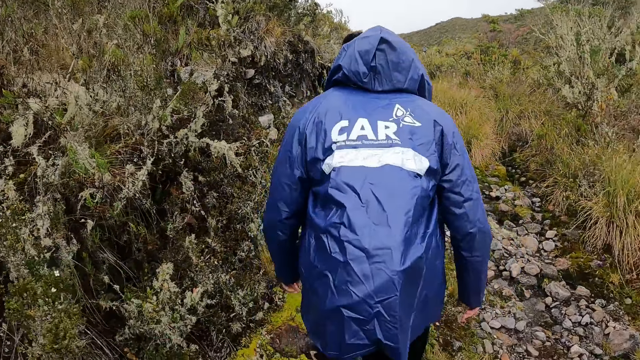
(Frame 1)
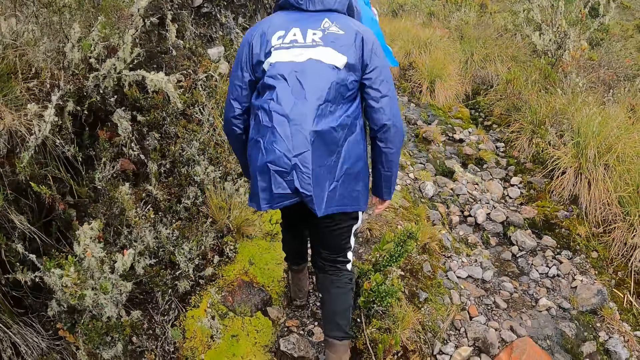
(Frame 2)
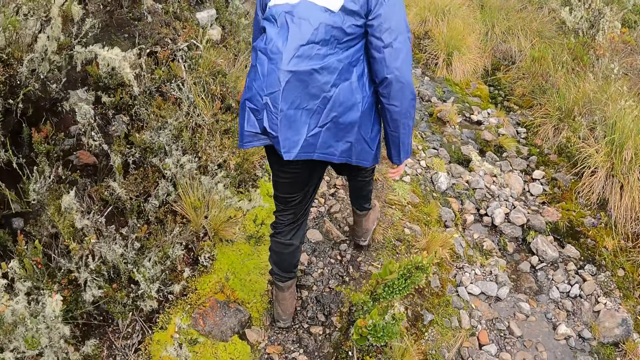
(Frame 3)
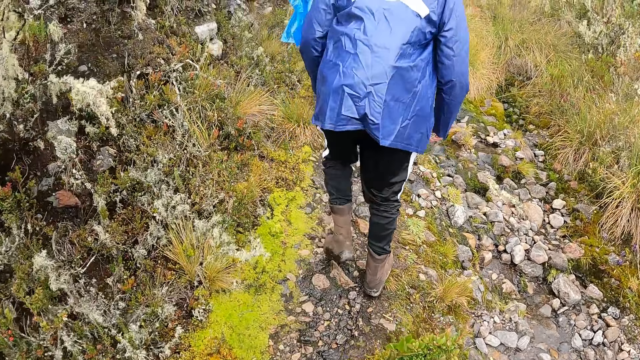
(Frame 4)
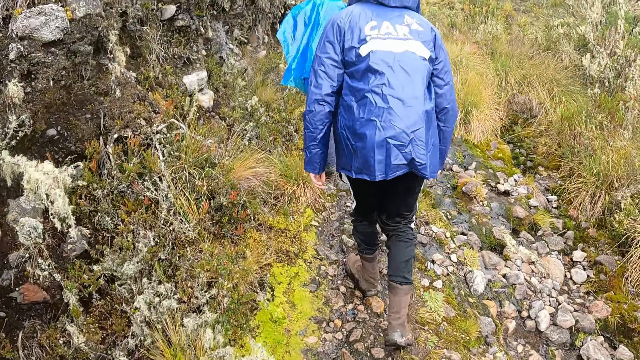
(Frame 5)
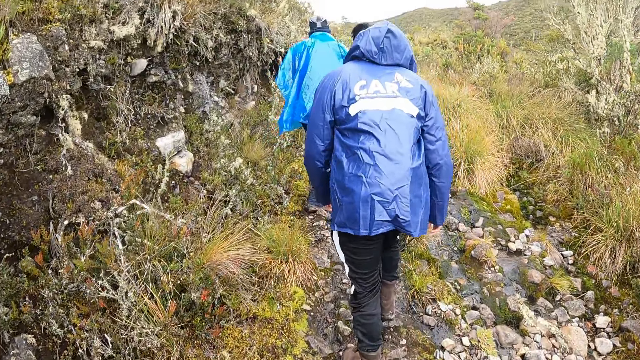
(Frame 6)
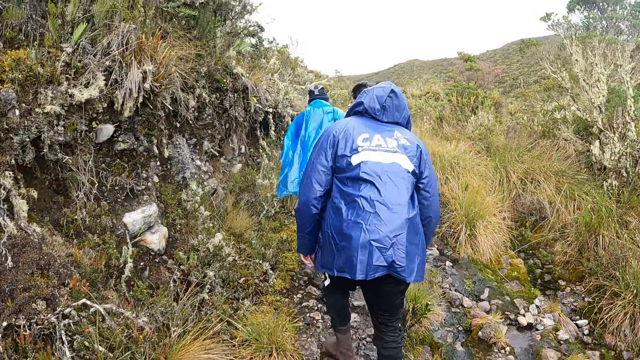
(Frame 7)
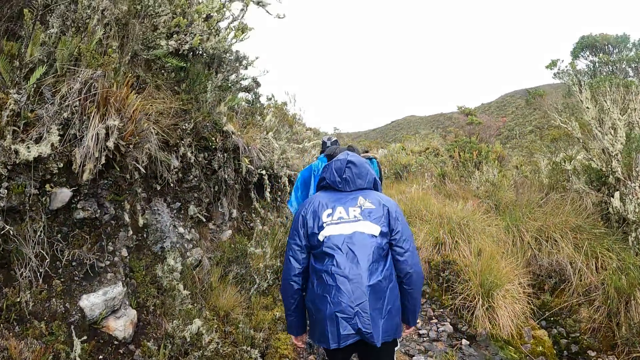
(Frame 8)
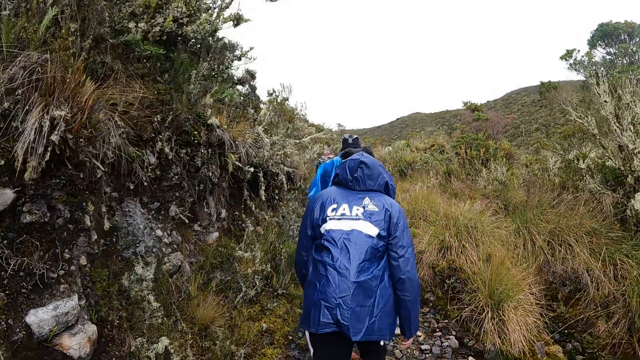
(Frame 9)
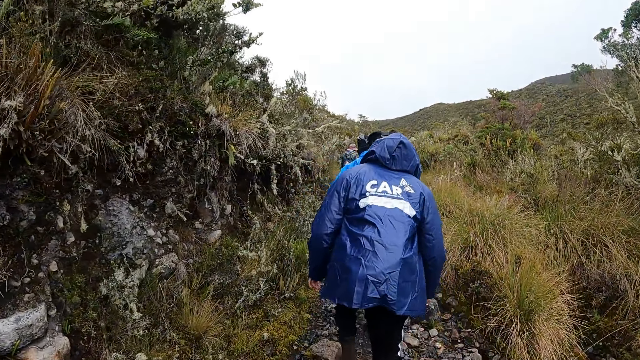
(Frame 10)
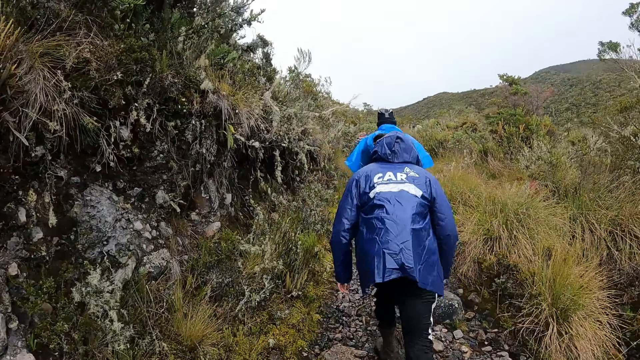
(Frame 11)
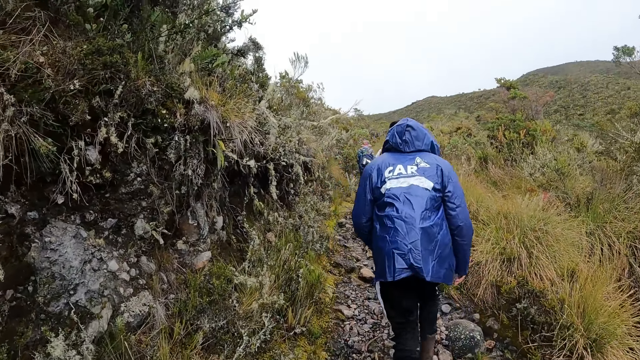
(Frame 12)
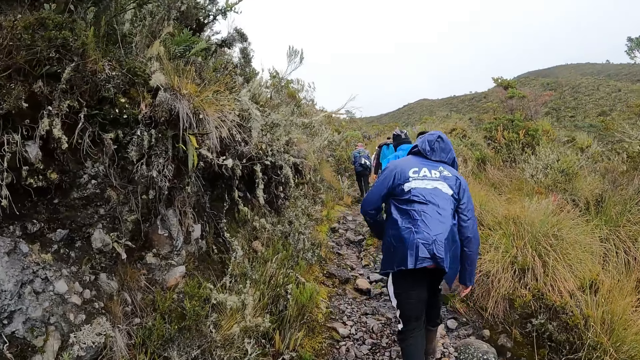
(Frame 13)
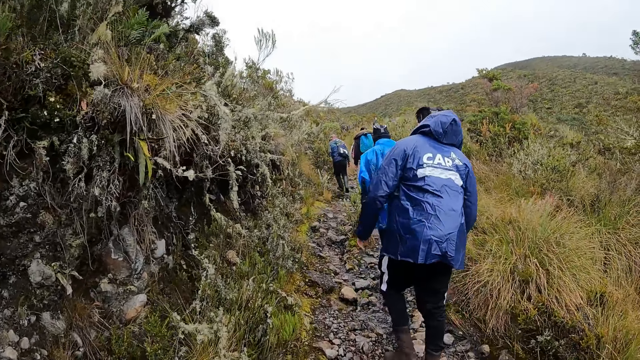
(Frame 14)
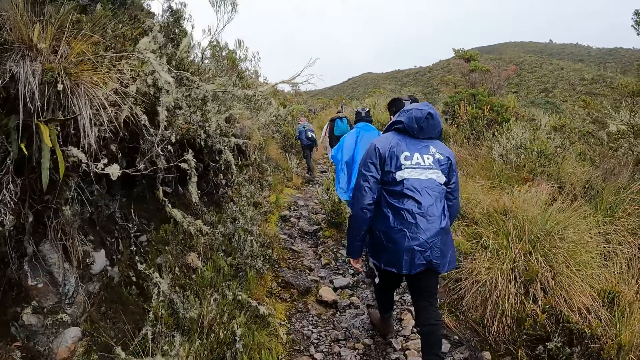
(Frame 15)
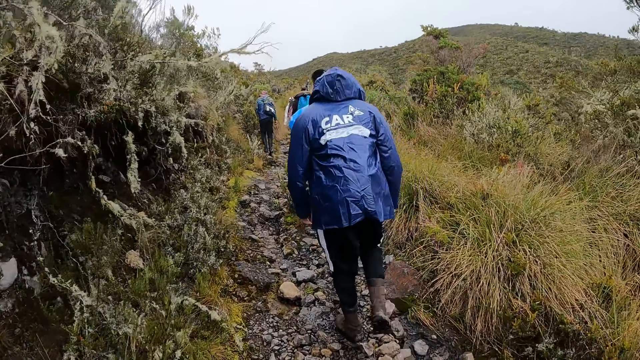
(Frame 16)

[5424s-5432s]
The camera wearer raises his hand to his head. A man walks on the mountain. The camera wearer walks on the mountain.

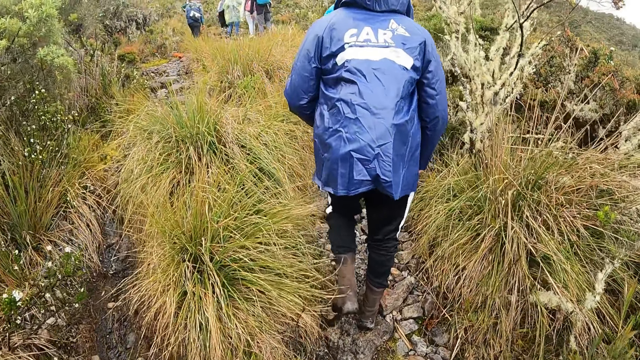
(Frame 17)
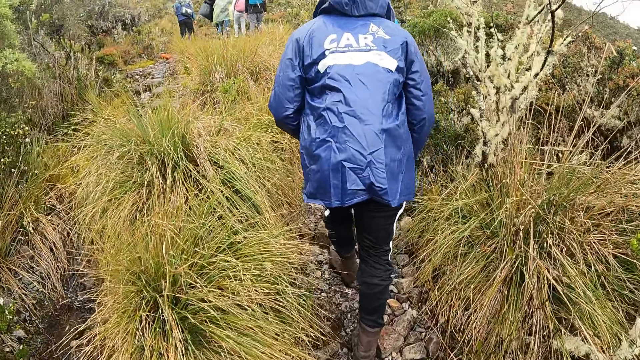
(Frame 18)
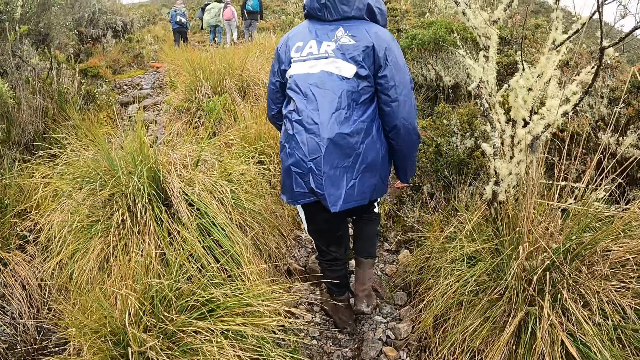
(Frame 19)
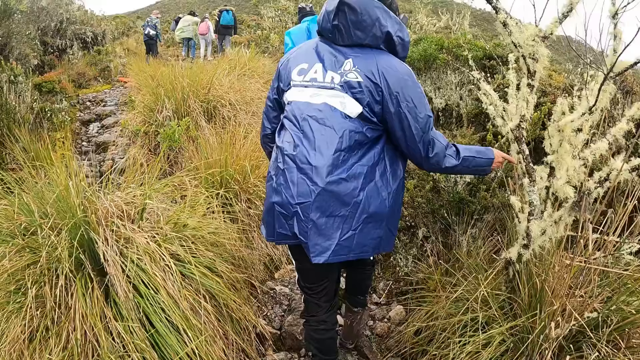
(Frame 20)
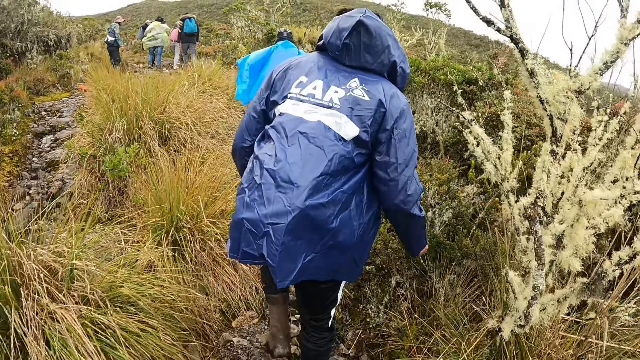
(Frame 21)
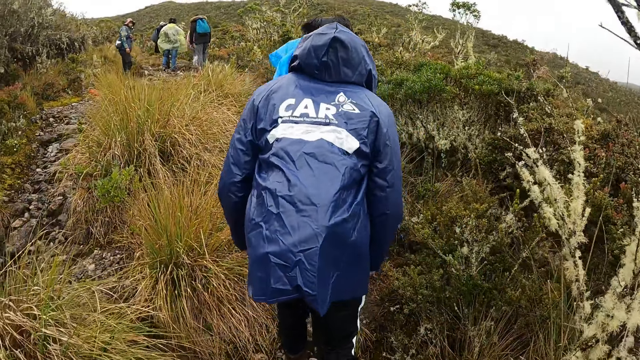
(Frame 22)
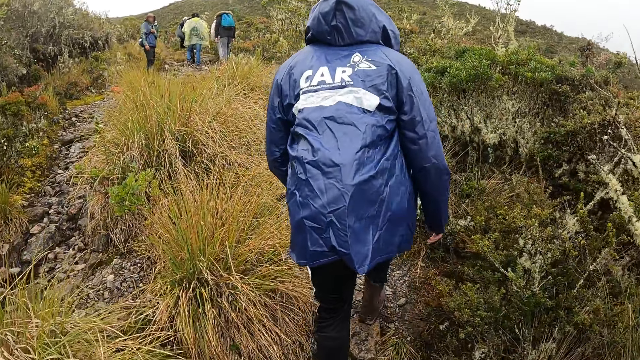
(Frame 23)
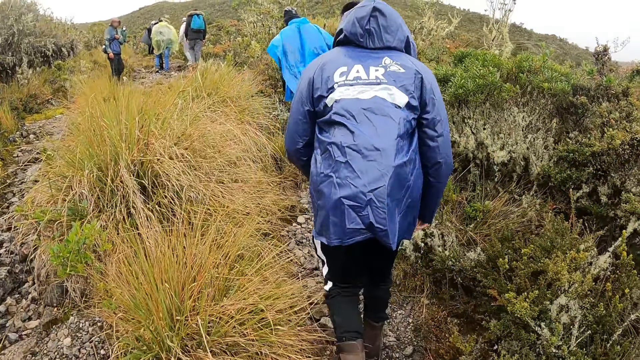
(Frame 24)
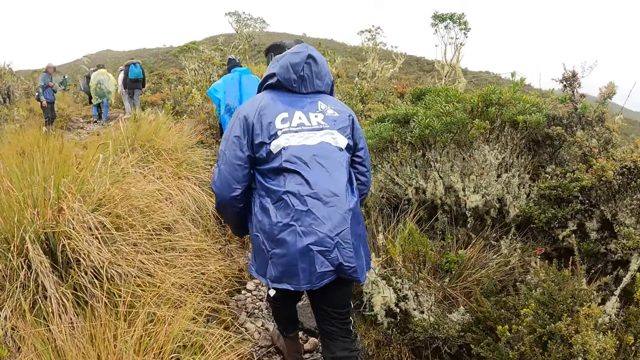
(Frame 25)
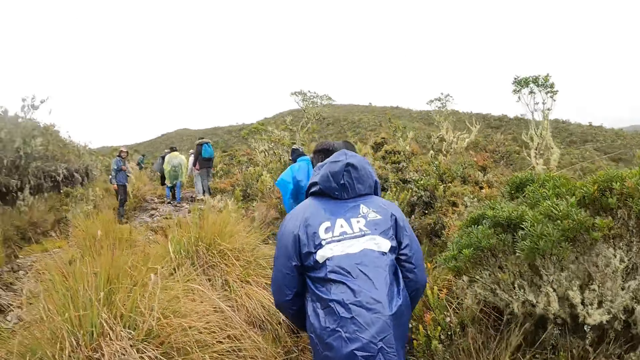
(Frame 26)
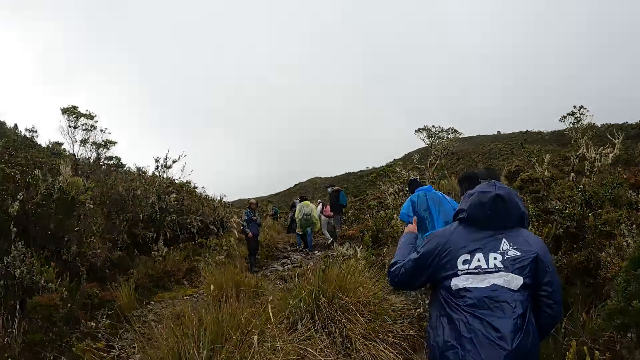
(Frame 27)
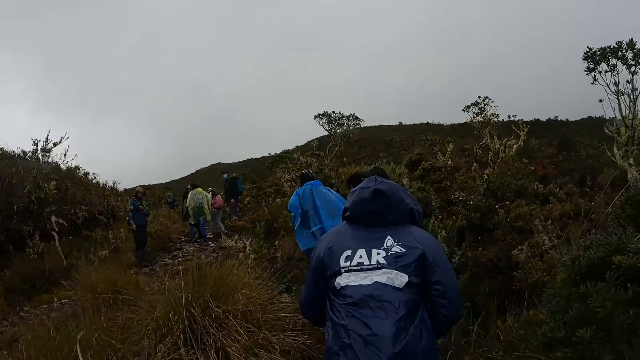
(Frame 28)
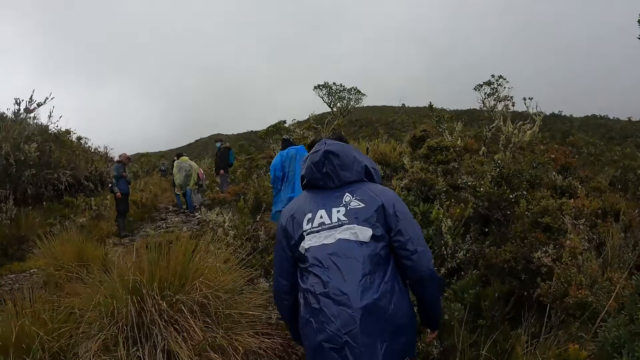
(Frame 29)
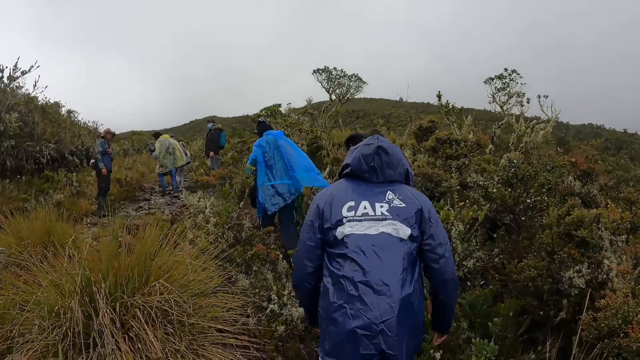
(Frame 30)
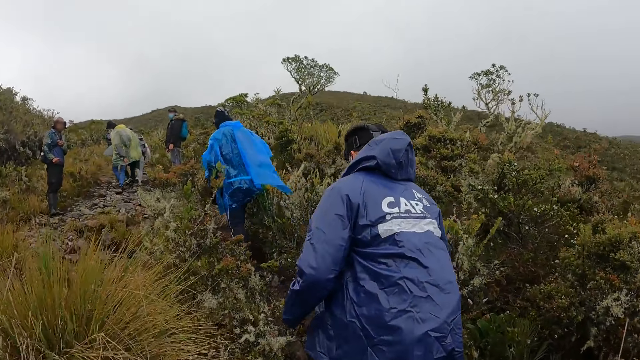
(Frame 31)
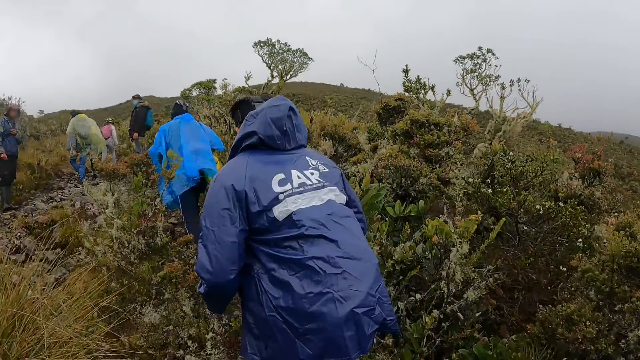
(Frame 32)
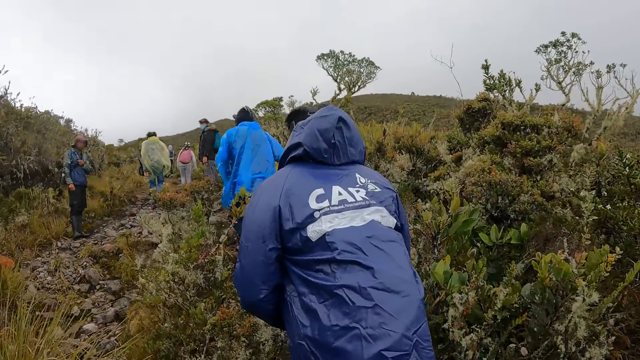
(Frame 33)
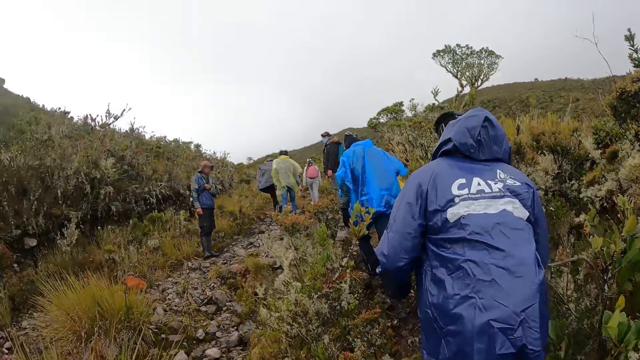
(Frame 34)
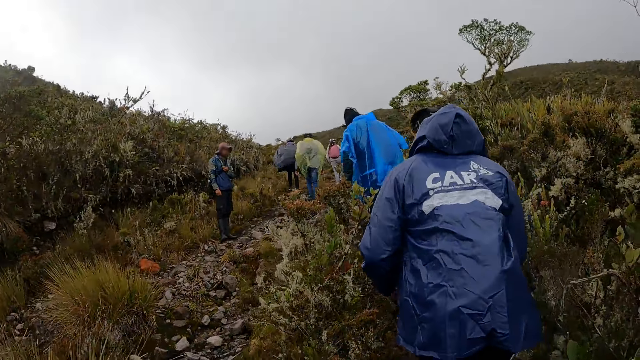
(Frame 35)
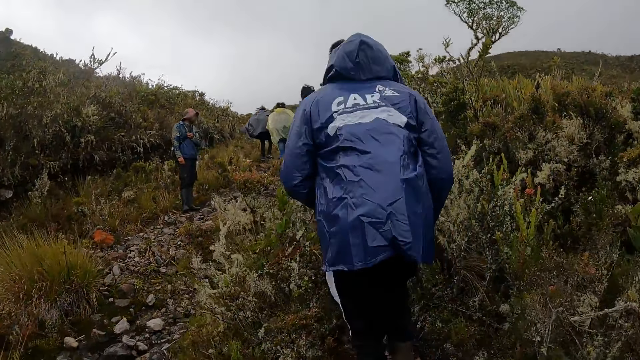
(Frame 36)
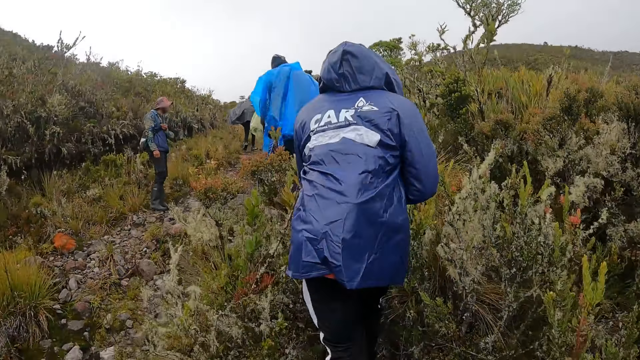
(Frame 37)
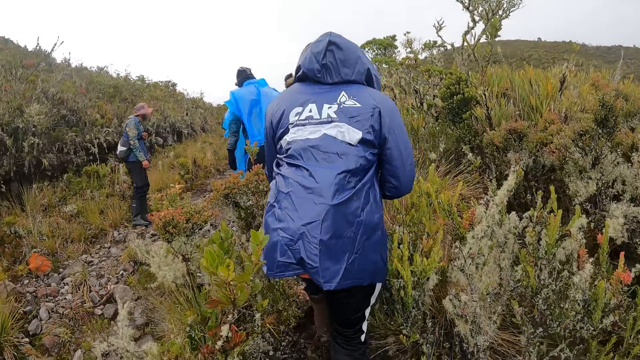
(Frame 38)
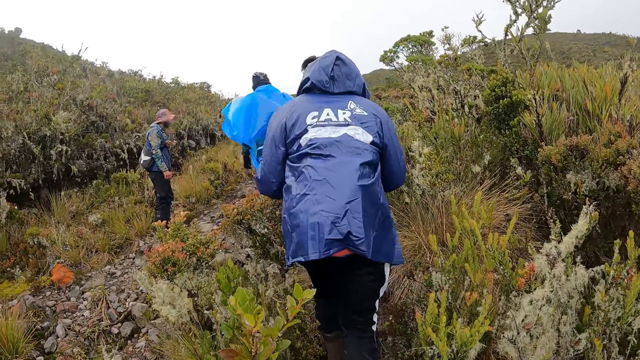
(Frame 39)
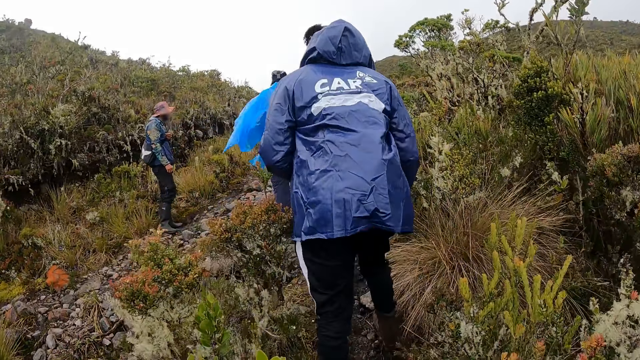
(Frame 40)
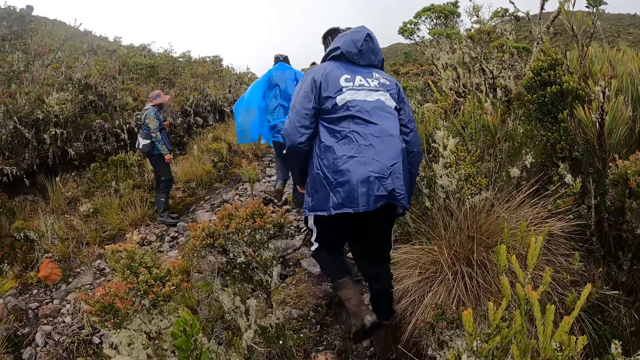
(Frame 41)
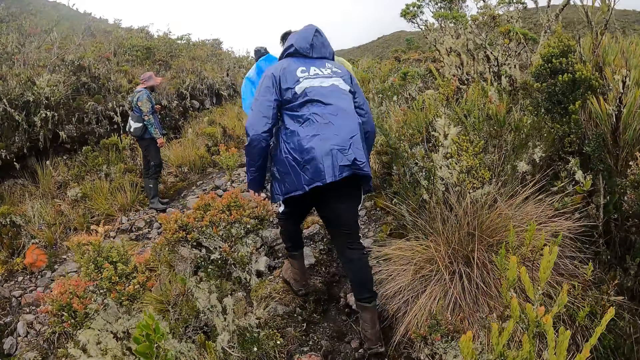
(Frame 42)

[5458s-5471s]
A man touches a plant with his right hand along the rocky footpath. The man walks on the mountain. The man interacts with another man. The camera wearer walks on the mountain.
